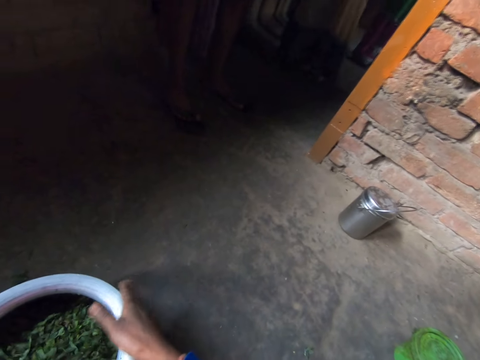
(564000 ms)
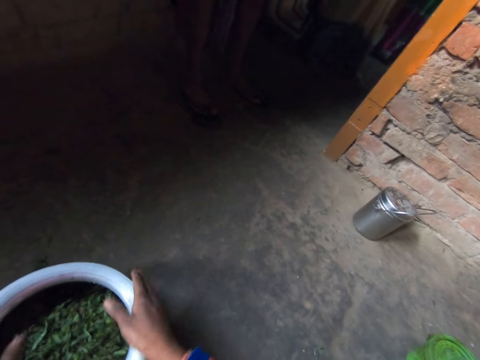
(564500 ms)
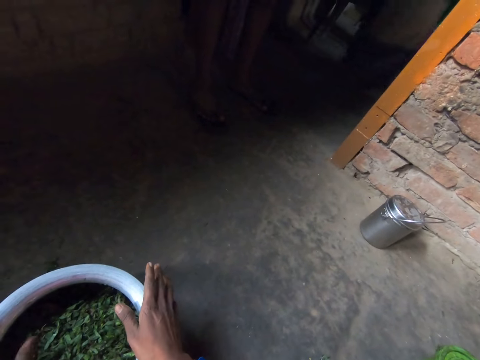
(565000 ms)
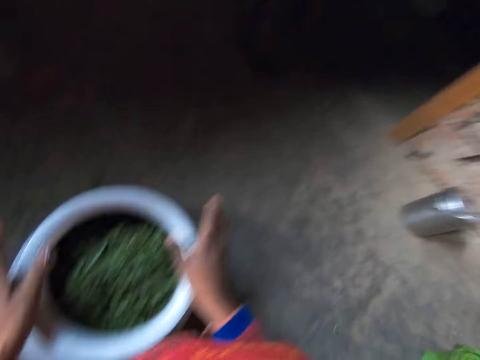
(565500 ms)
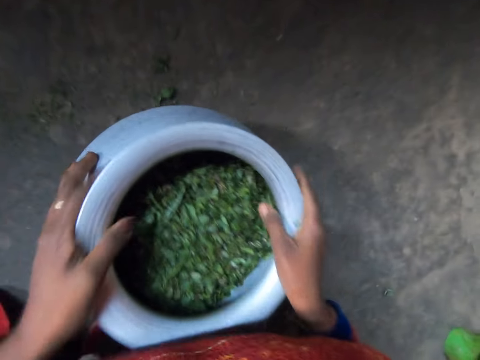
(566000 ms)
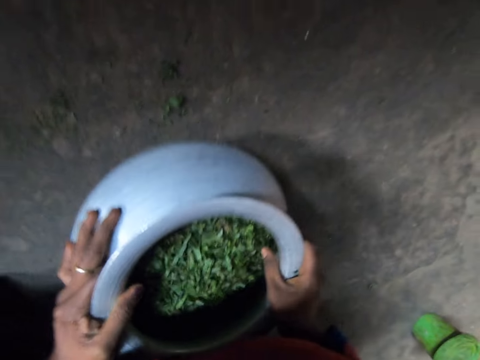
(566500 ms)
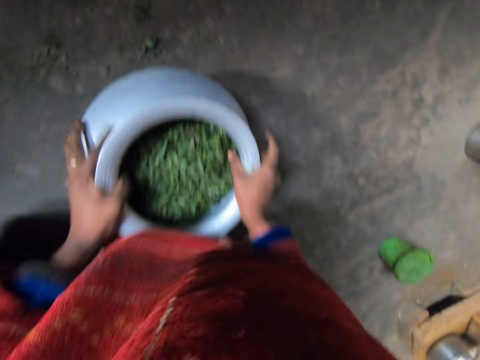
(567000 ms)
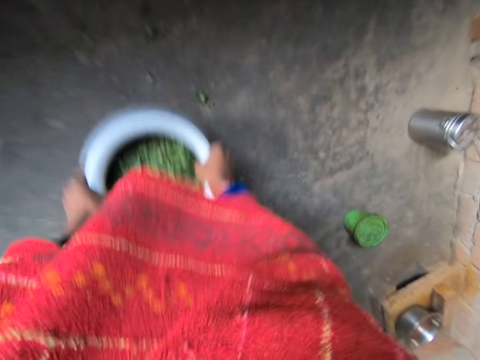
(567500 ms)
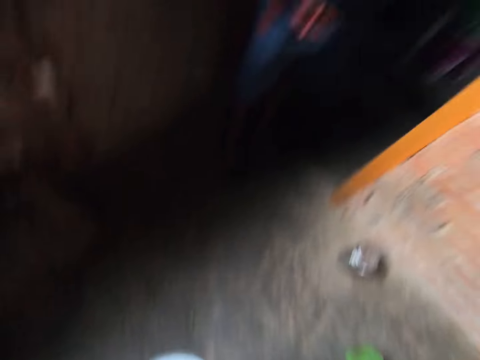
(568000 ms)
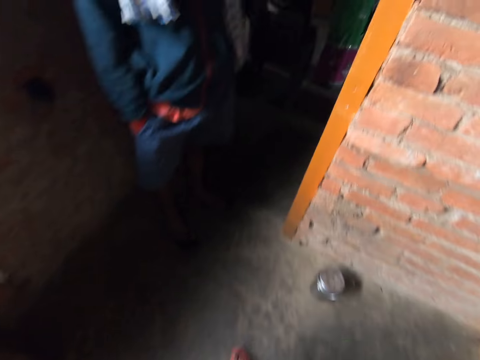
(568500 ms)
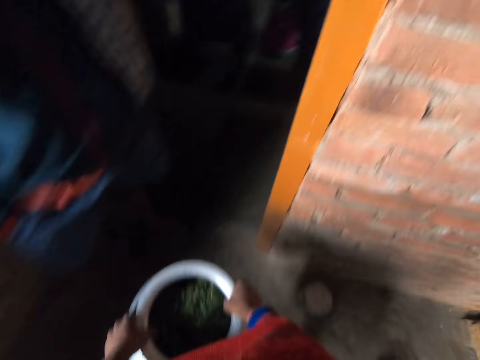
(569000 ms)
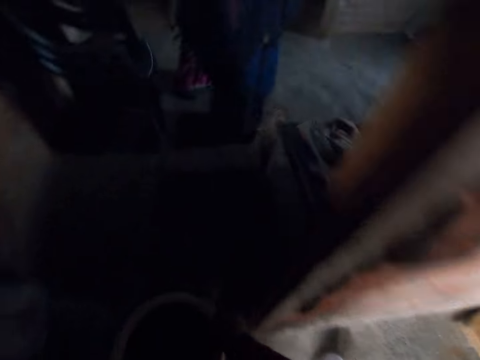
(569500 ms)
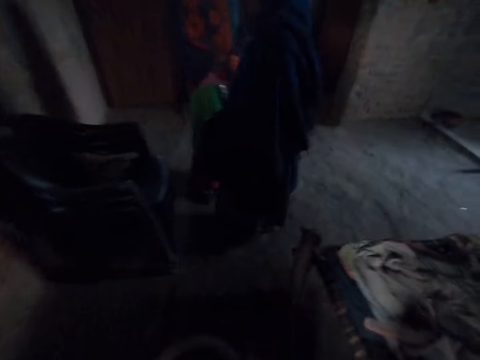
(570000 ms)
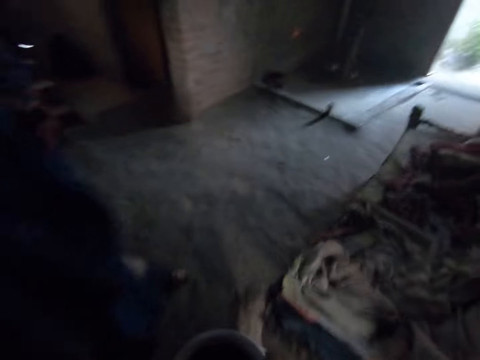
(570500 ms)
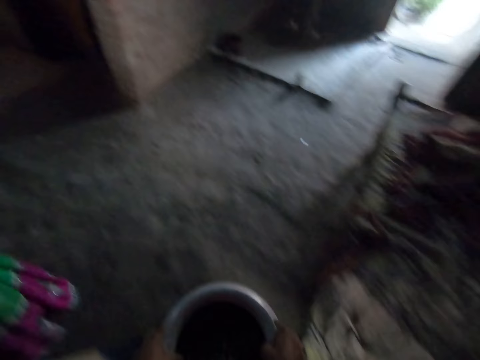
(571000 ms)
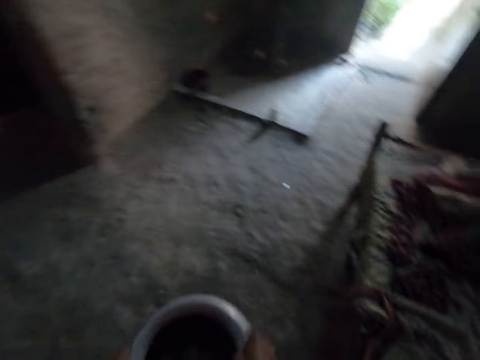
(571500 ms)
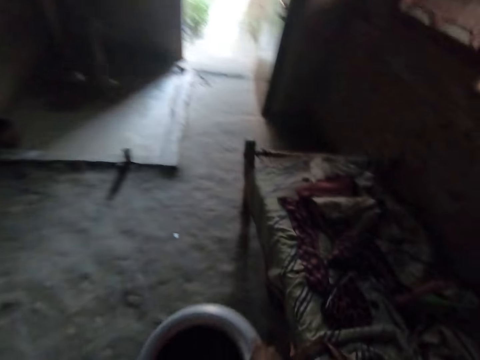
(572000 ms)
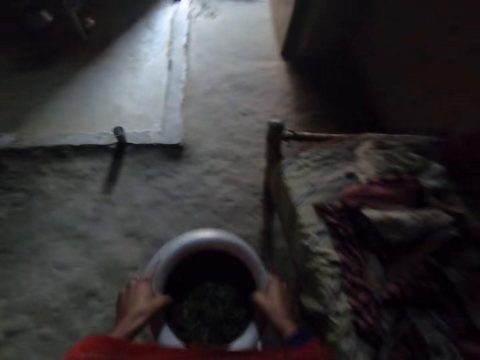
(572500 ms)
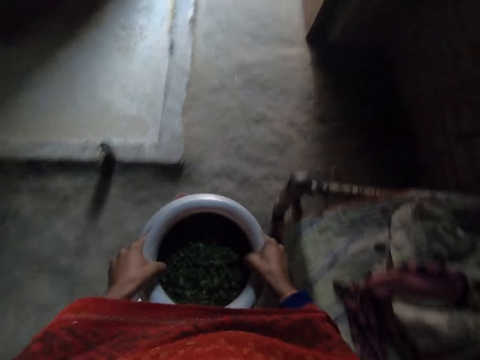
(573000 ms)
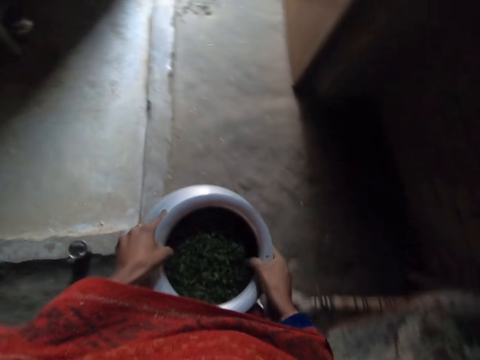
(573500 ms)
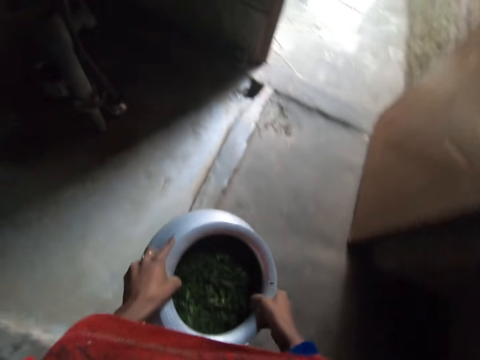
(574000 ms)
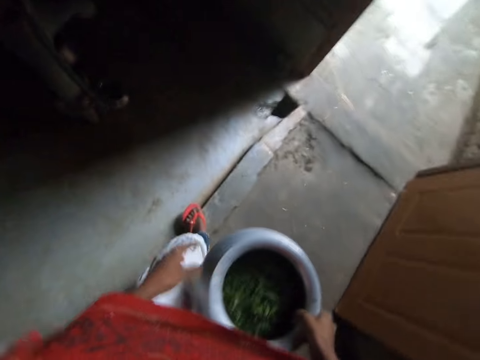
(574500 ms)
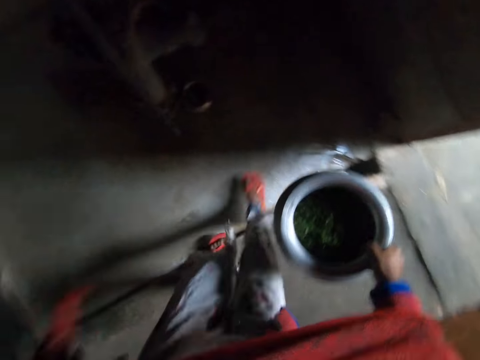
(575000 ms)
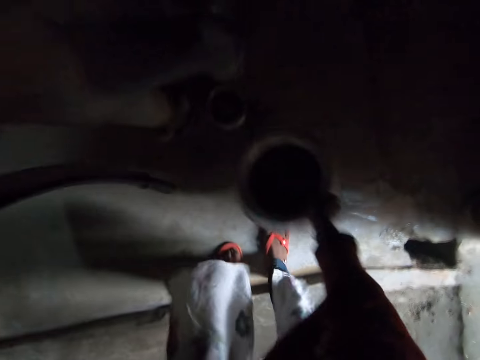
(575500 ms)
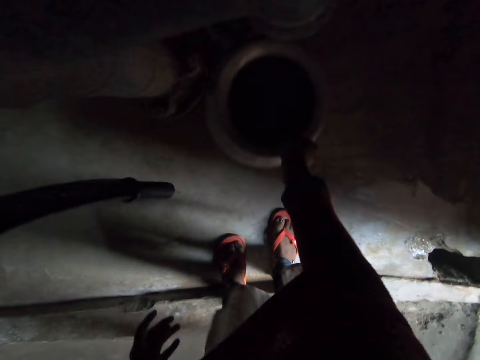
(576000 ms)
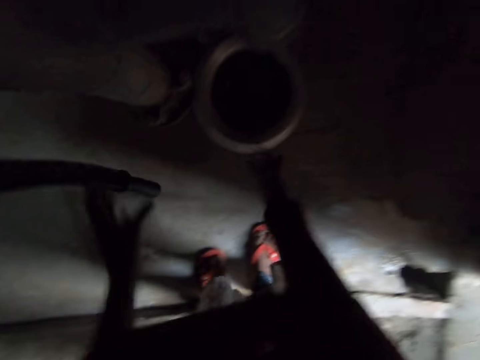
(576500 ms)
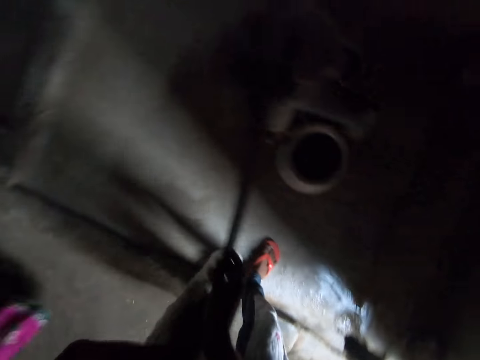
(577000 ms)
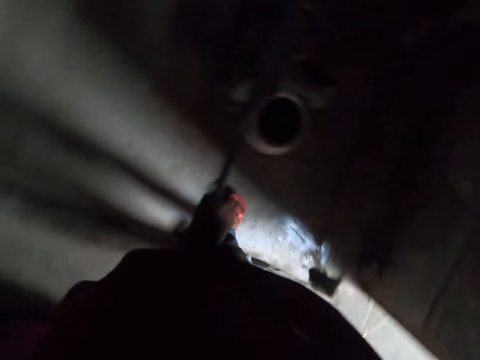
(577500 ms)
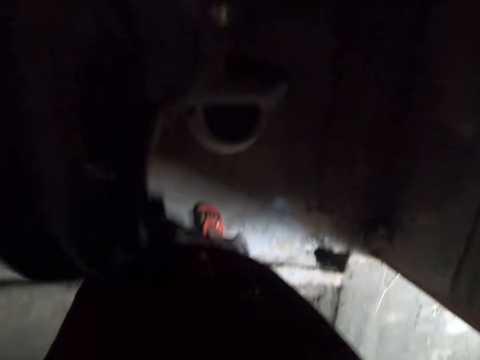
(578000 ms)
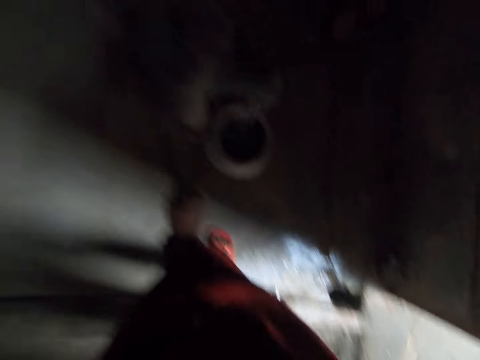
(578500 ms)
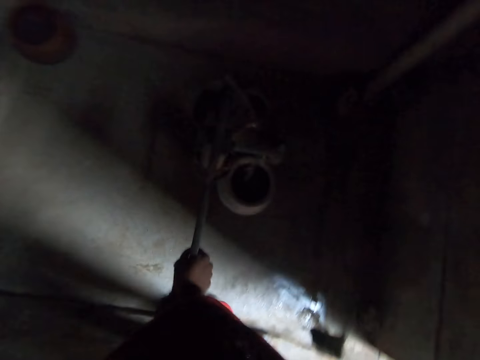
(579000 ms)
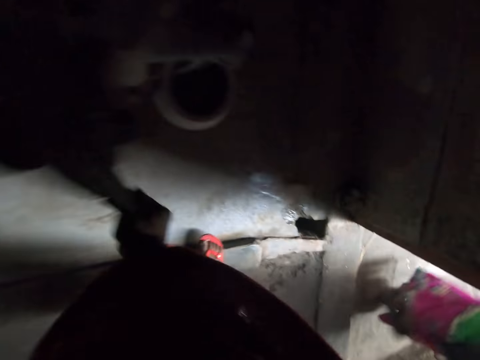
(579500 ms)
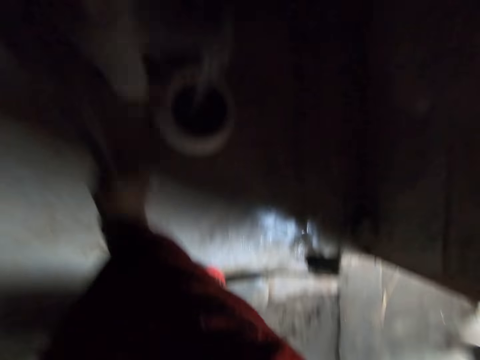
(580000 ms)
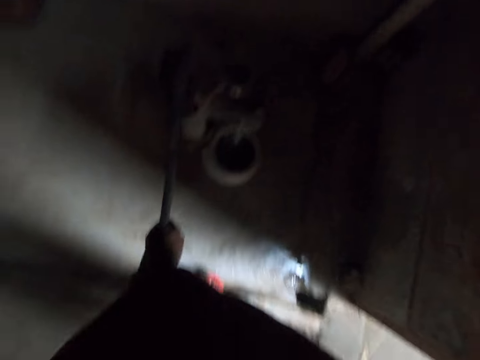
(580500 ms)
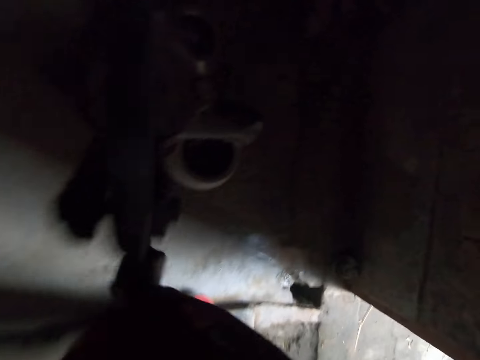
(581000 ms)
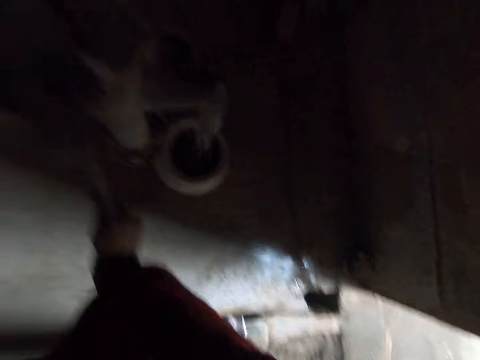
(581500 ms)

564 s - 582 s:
The camera wearer hits the pot. A lady converses. The camera wearer hits the hands on the pot. They pick up the pot with both hands and stand. They walk around. They walk out of the kitchen. They converse. The lady converses. The camera wearer walks to where the hand water pump is. They converse. They pass the pot to the right hand. They place the pot on the floor under the hand water pump. They touch the pump handle. They pump water into the pot with both hands. The lady walks out.

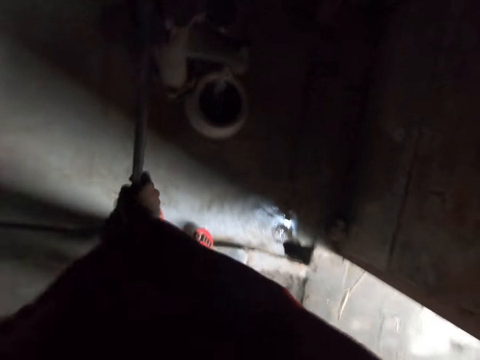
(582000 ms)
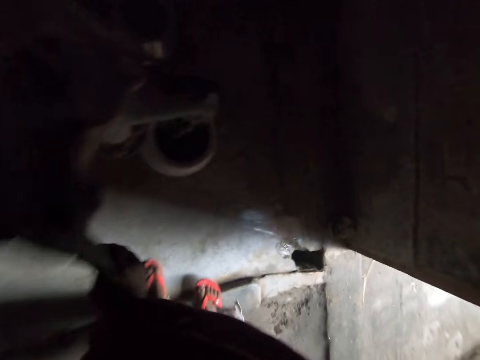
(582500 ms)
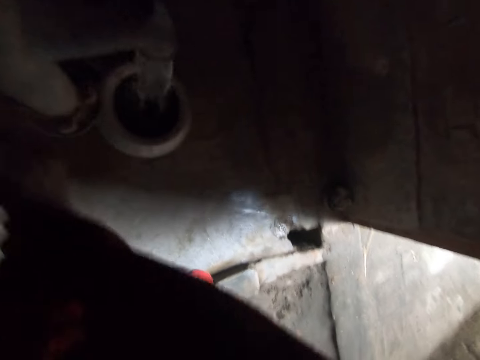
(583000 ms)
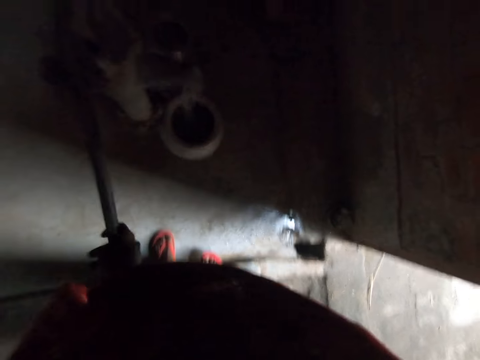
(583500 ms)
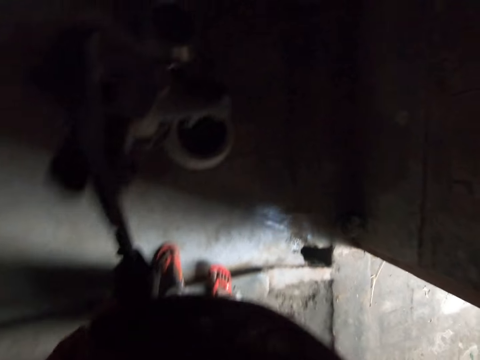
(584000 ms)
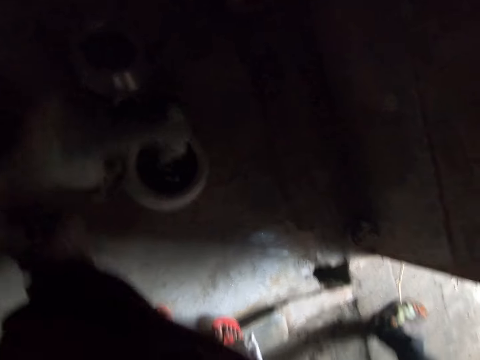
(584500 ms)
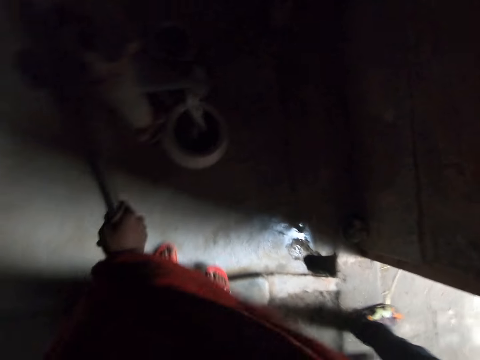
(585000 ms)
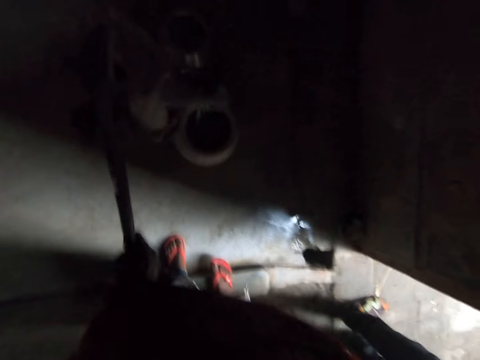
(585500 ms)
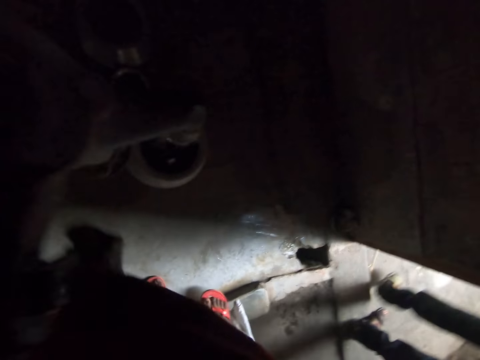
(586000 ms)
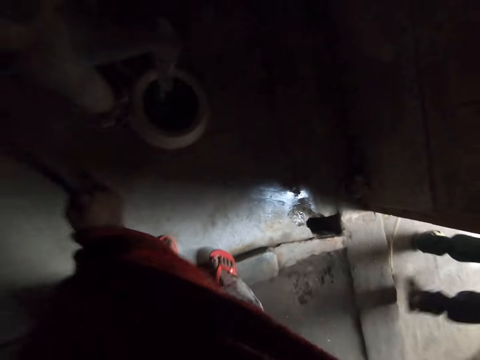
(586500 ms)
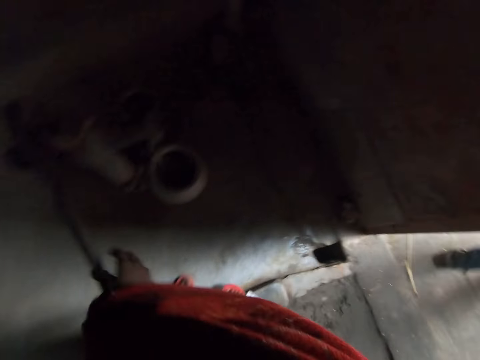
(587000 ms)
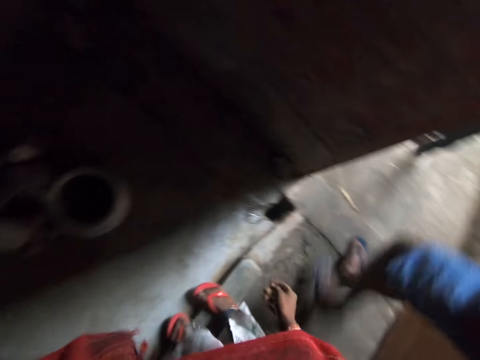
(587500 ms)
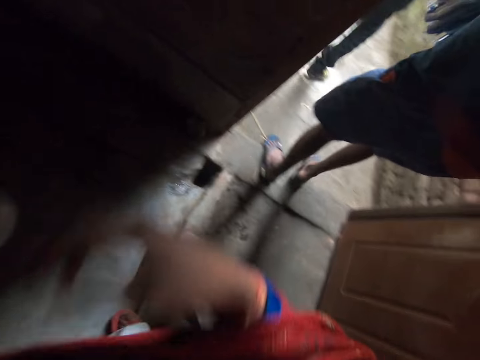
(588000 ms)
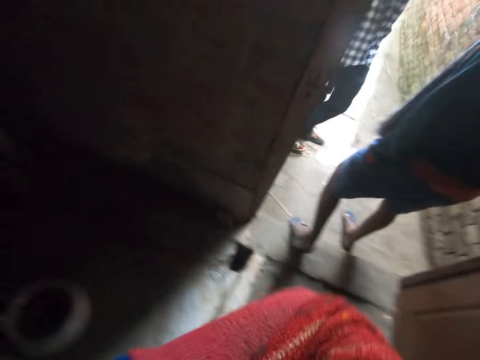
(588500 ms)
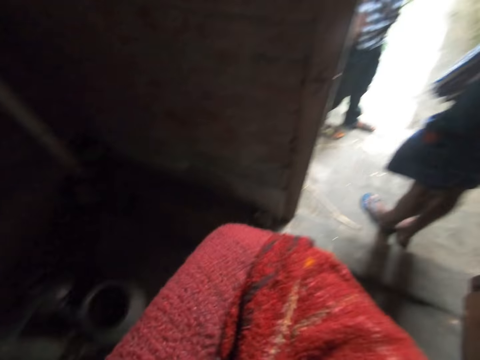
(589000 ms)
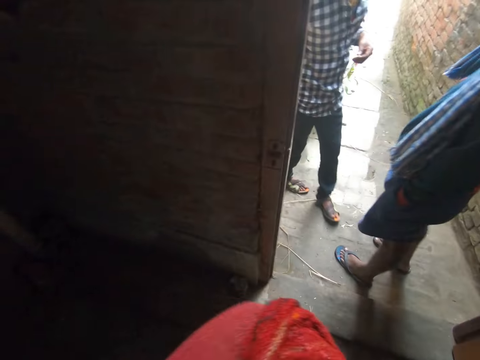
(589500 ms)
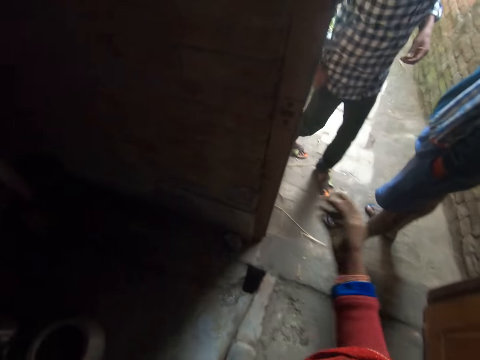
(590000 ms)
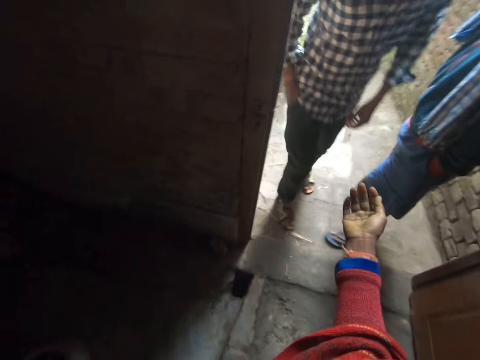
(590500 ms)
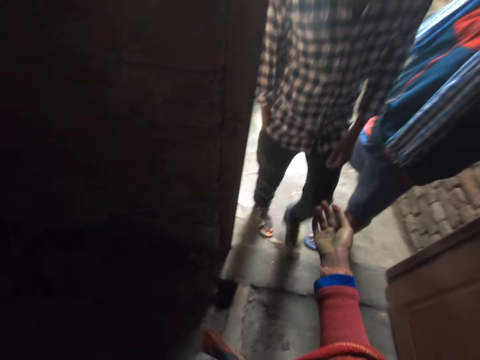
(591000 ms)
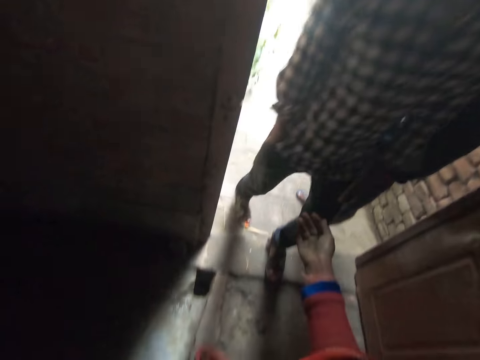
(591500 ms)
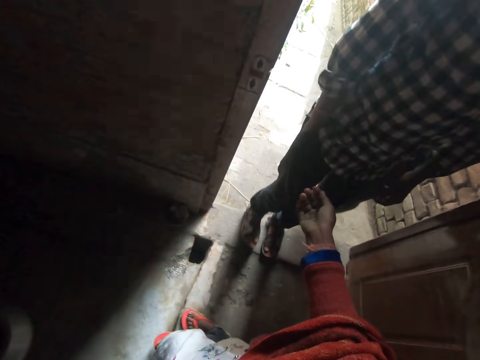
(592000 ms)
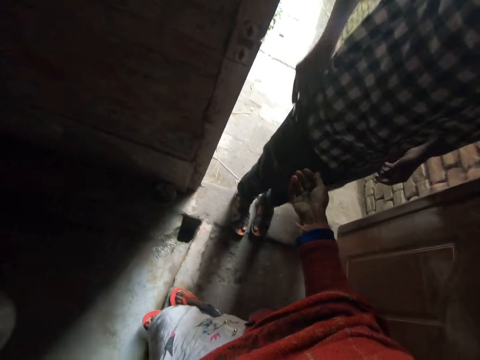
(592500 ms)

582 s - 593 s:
A man walks out. The camera wearer moves the hand. Another man walks out. The camera wearer converses. They touch the shoulder with the right hand. The first man steps forward. The first man converses. The camera wearer stretches out the right hand towards a man. The first man puts his right hand into his right pocket. The first man converses and removes the phone from the pocket.
